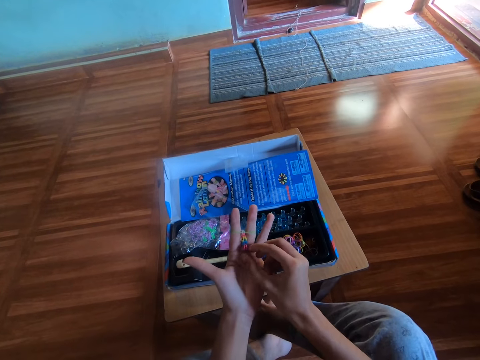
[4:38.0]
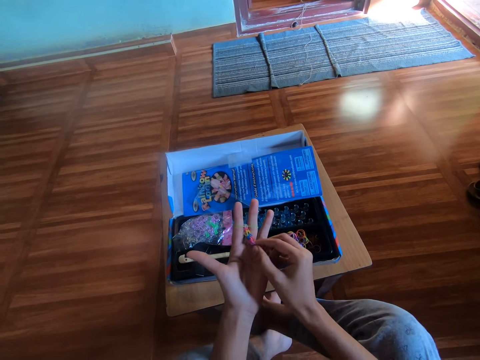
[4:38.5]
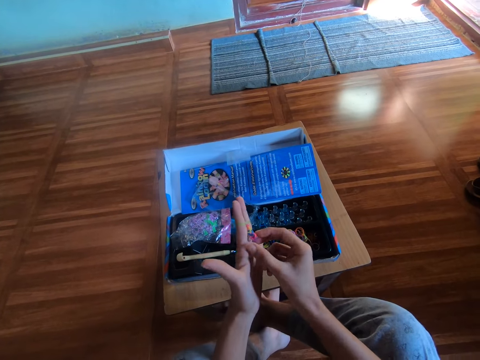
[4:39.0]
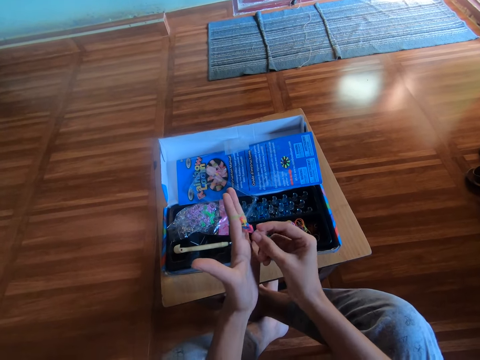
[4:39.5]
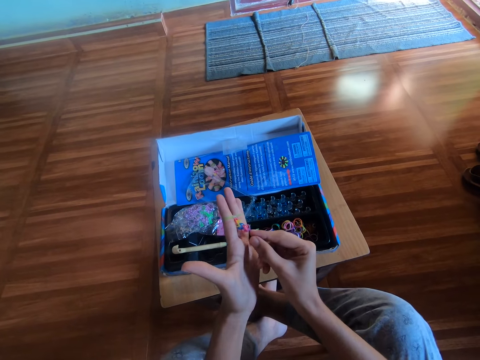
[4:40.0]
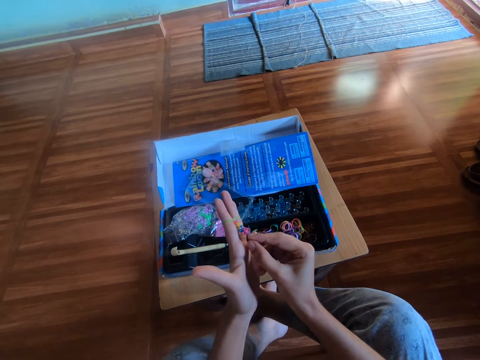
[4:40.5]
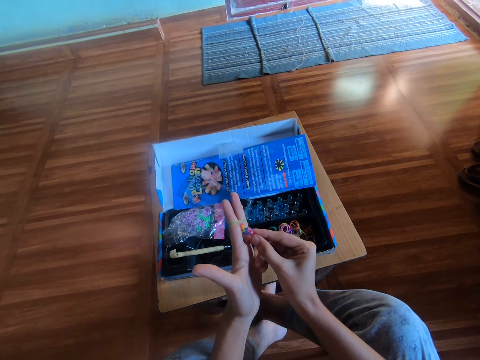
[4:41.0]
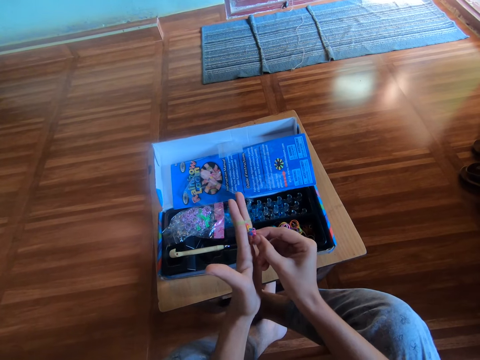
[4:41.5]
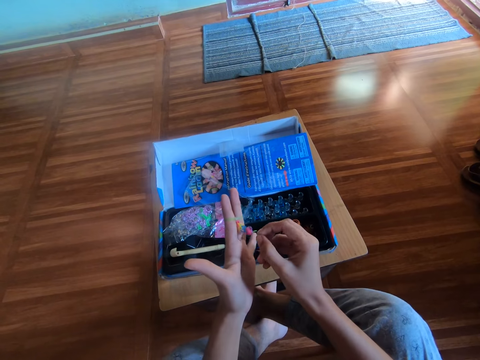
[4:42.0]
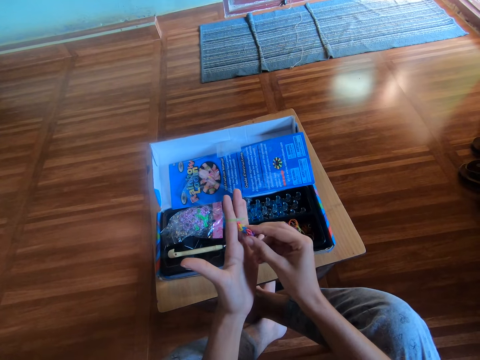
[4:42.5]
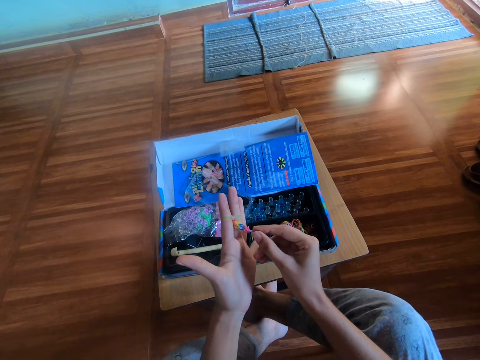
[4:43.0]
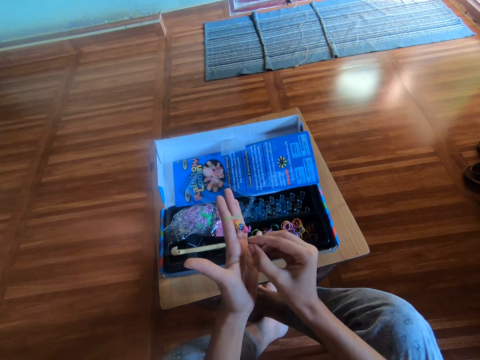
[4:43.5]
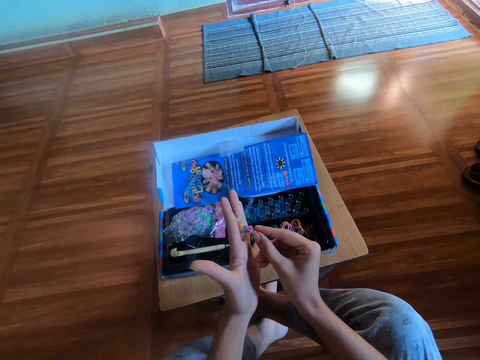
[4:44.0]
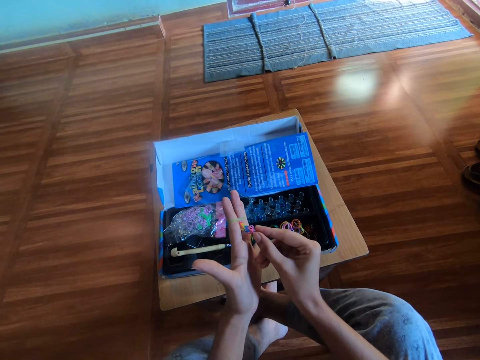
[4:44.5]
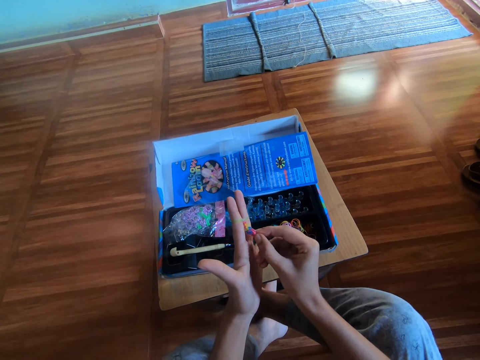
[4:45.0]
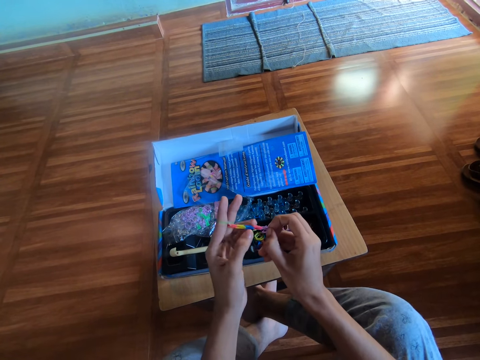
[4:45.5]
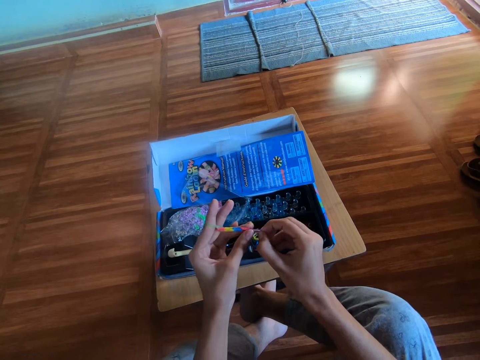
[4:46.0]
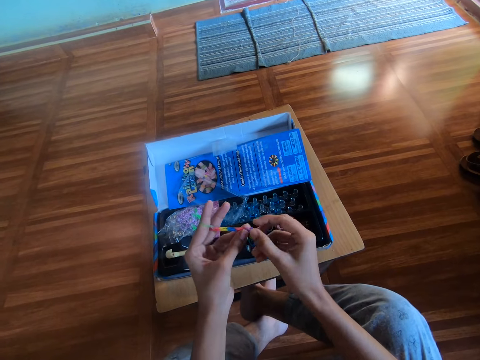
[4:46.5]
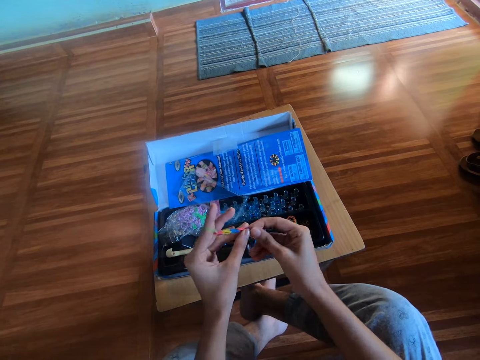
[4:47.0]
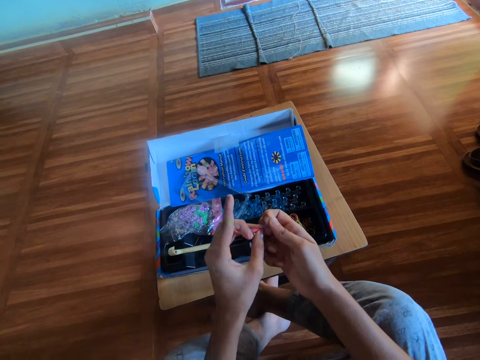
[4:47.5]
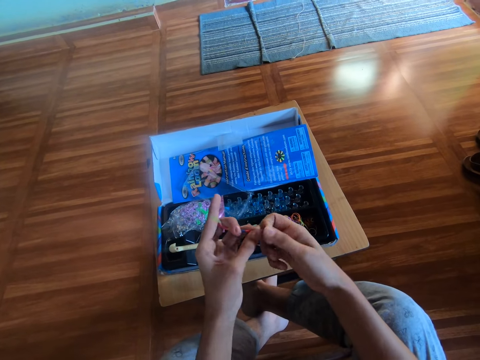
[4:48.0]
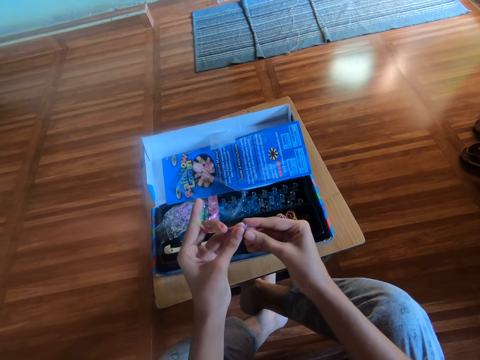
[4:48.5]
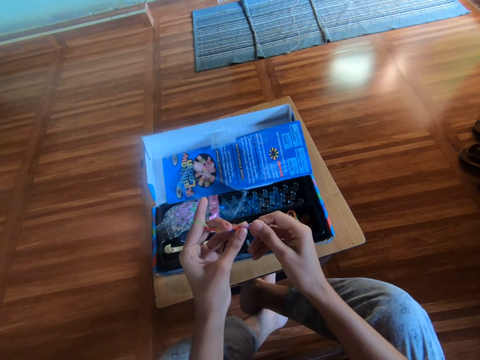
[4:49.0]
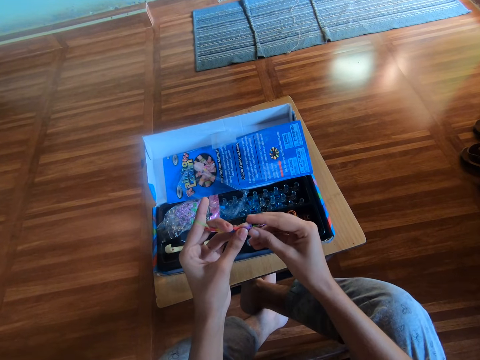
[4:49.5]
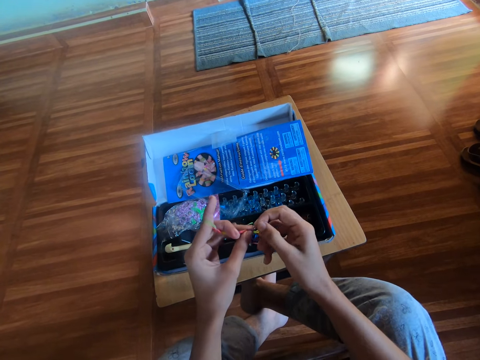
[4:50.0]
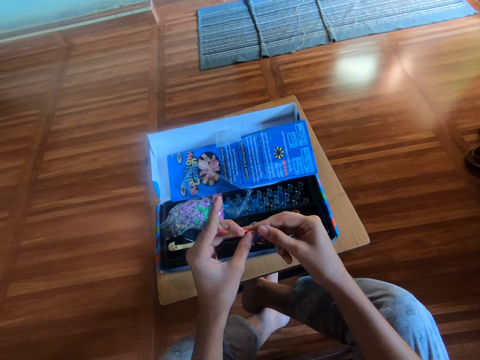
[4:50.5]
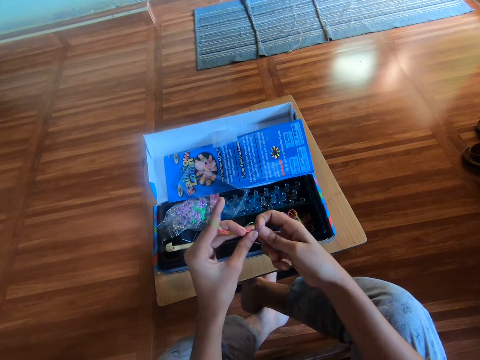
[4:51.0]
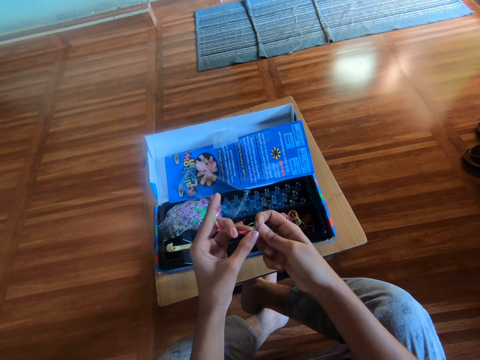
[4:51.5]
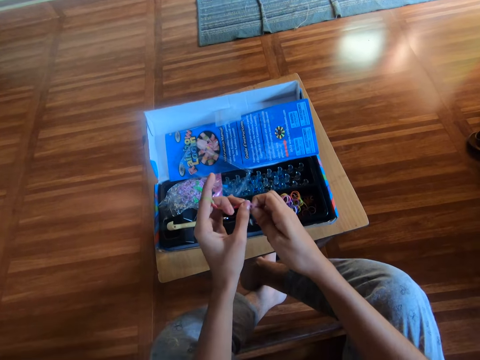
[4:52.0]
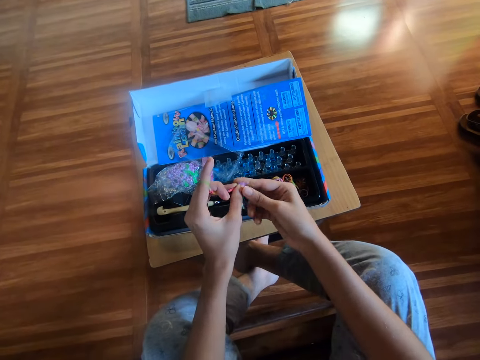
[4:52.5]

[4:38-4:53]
The camera wearer holds the rubber band pattern on the hand. They make a rubber band pattern. They stretch rubber bands on hands.

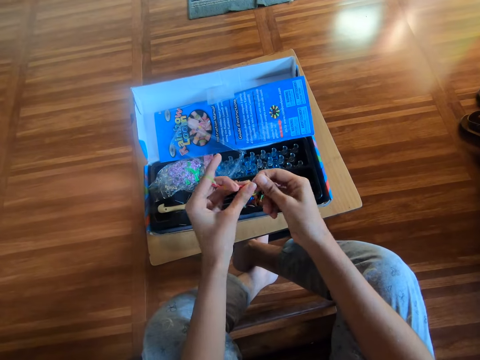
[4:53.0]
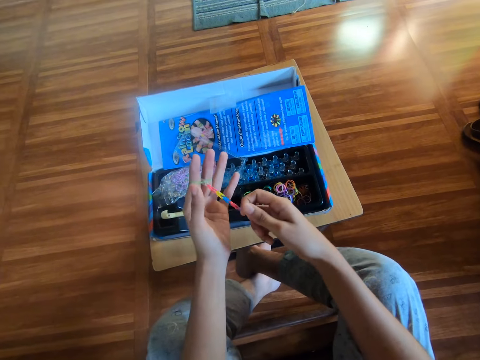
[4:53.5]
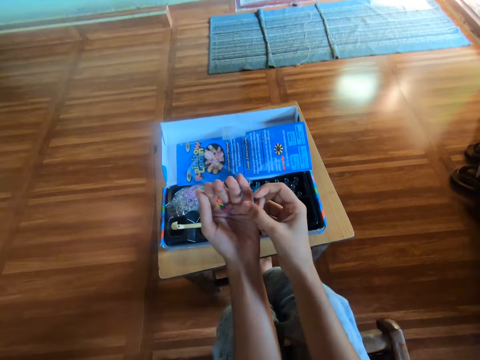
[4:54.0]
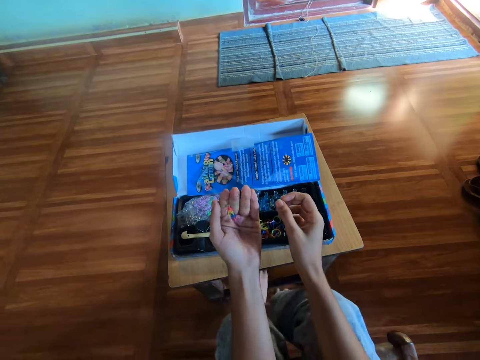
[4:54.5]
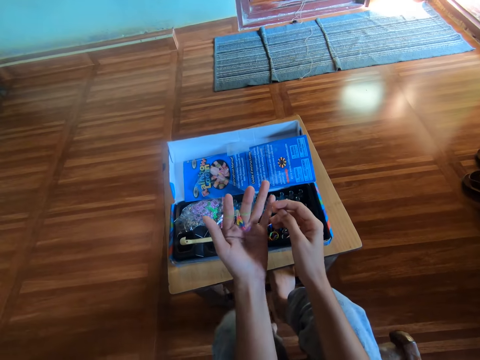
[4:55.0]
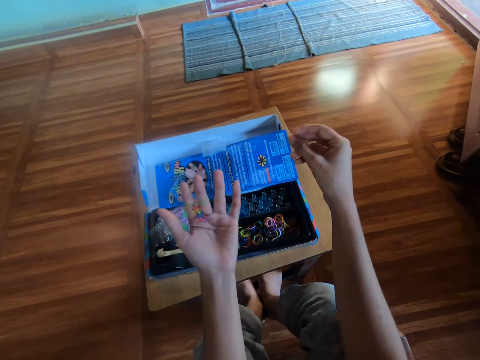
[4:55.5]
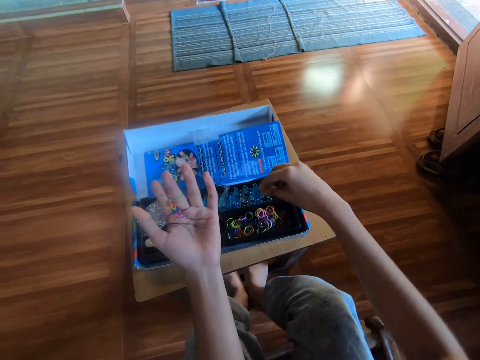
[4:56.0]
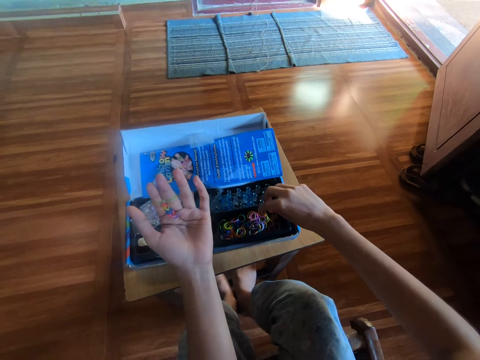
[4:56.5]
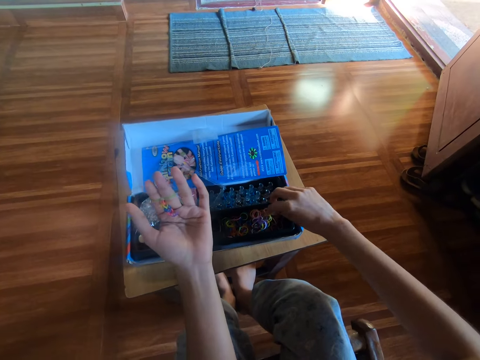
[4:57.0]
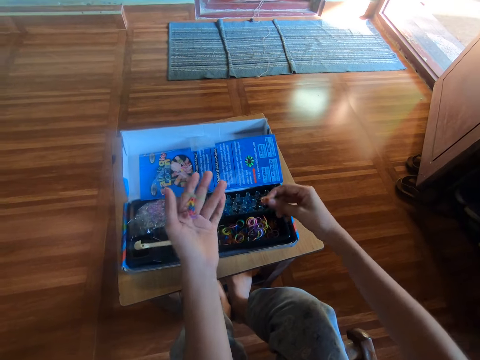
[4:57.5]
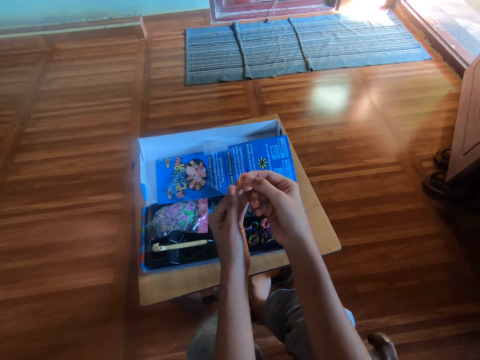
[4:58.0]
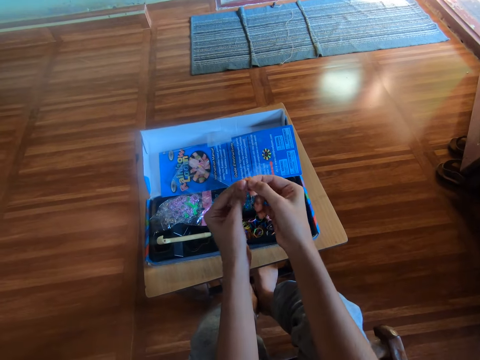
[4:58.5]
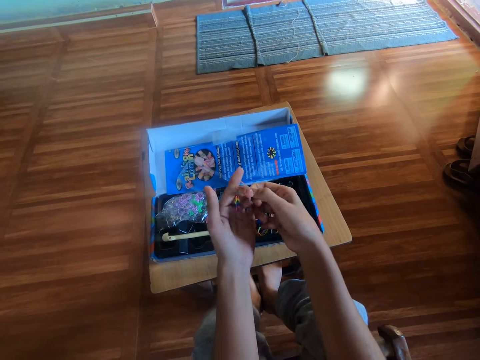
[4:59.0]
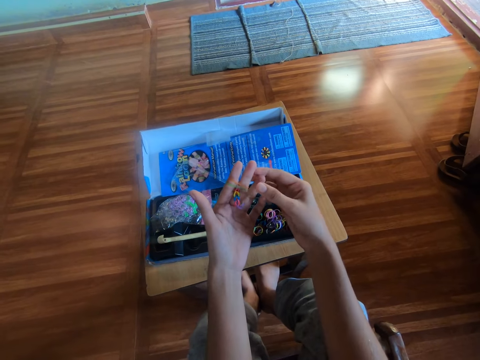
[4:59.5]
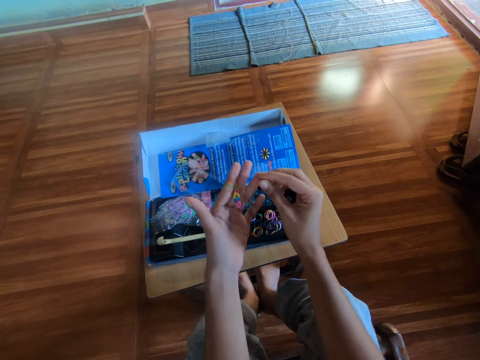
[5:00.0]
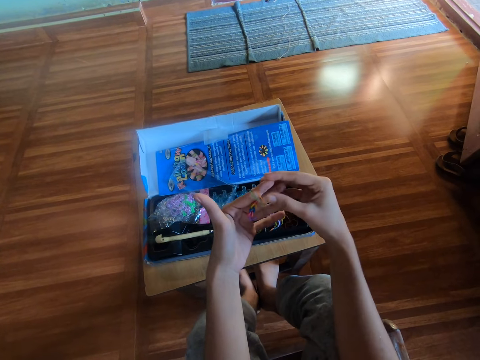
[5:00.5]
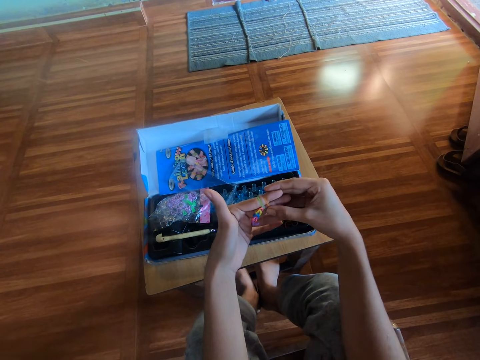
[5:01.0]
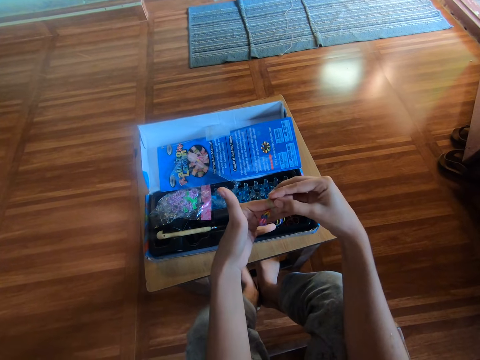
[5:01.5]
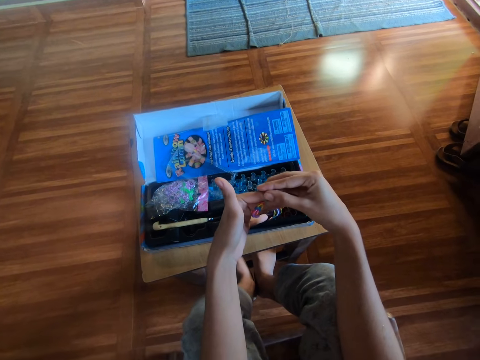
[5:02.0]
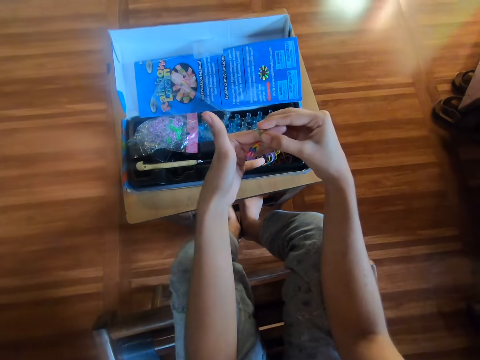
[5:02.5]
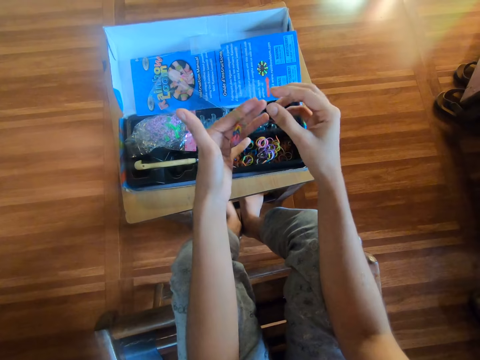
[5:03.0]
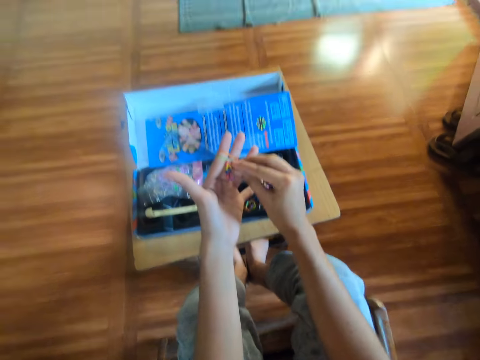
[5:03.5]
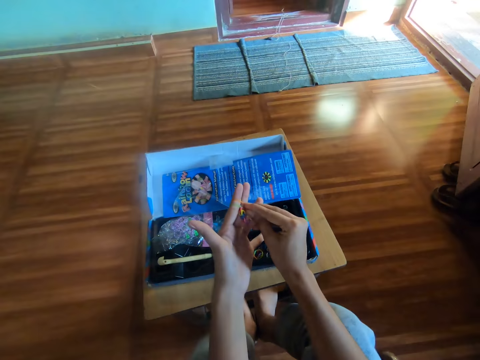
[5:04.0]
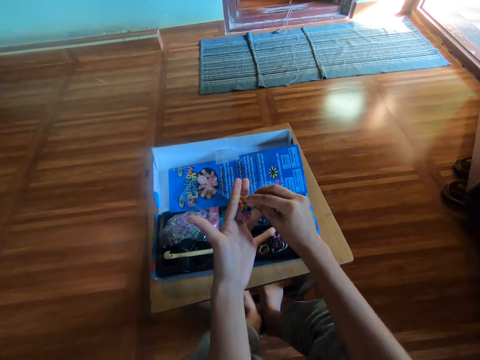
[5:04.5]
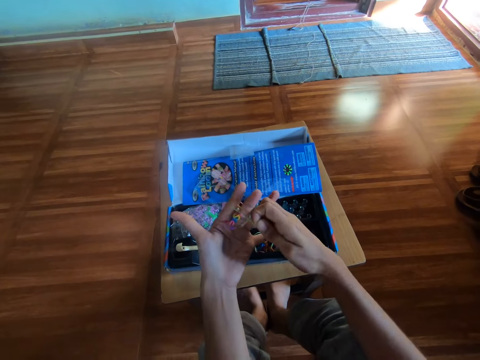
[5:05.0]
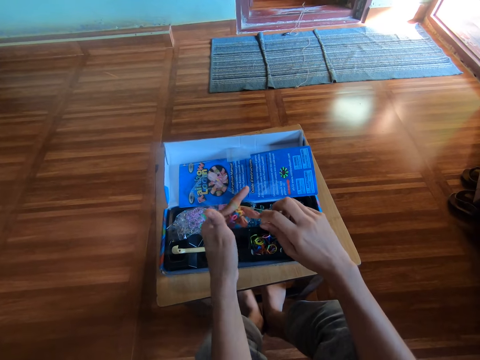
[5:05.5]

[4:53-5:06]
The camera wearer picks another rubber band from a black plastic with his right hand. He makes the rubber craft on his left hand with the rubber band in his right hand. He puts the rubber bands on his hands.
